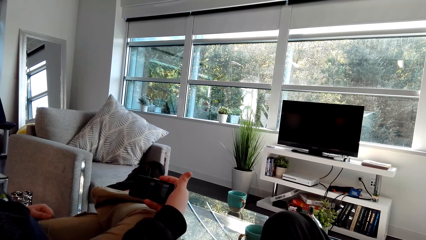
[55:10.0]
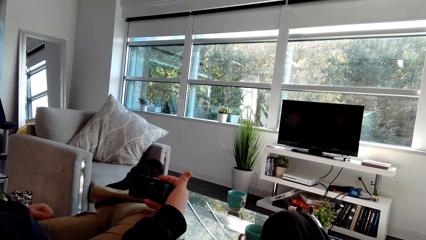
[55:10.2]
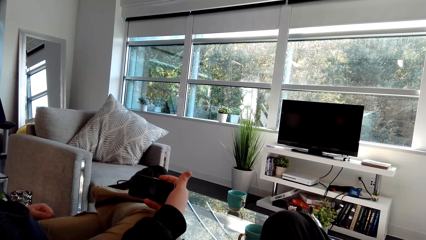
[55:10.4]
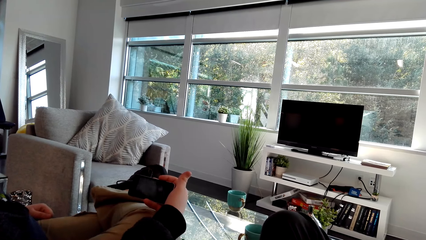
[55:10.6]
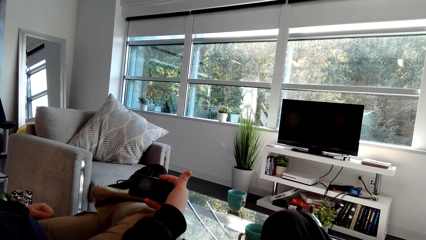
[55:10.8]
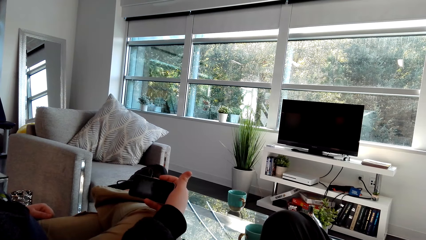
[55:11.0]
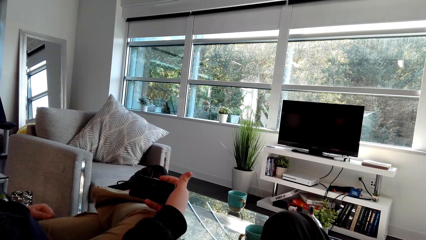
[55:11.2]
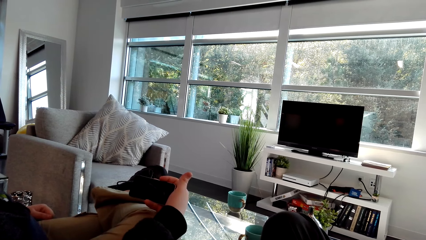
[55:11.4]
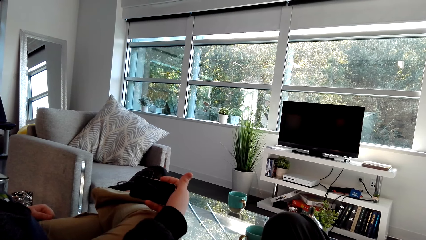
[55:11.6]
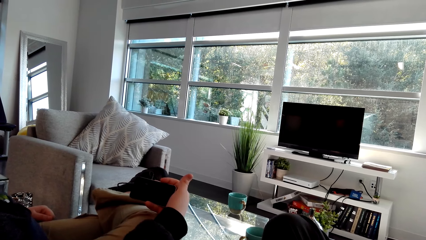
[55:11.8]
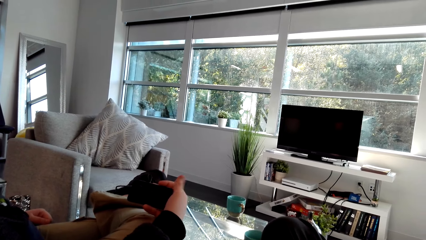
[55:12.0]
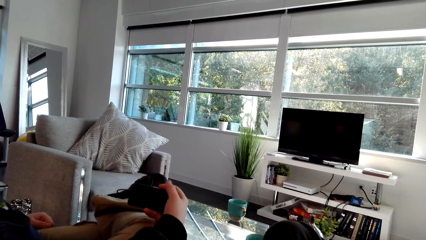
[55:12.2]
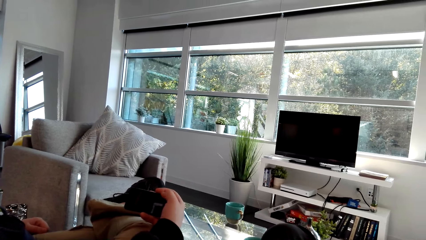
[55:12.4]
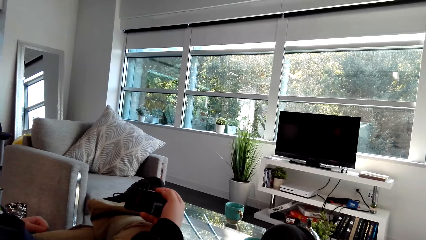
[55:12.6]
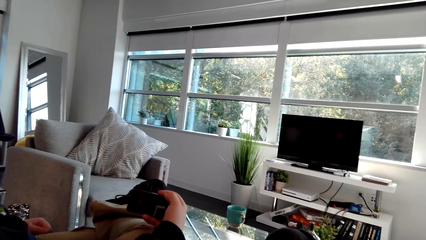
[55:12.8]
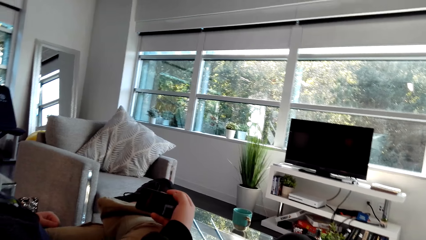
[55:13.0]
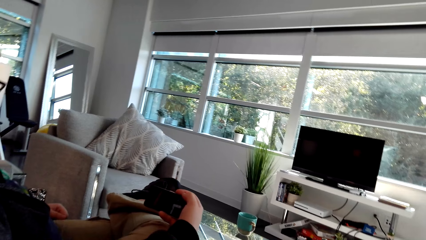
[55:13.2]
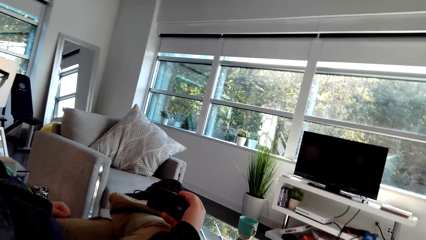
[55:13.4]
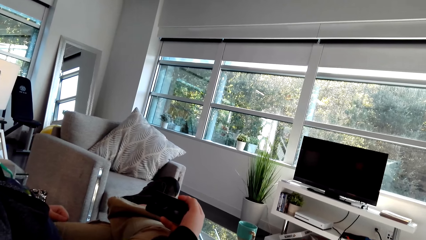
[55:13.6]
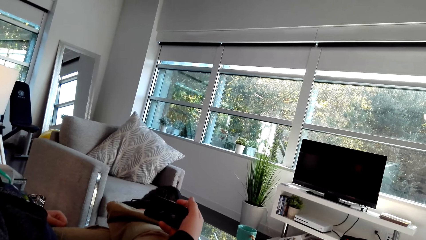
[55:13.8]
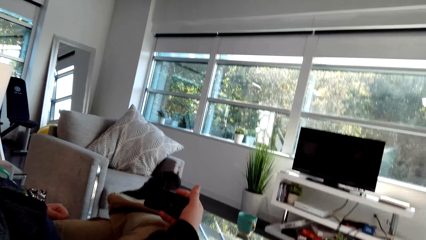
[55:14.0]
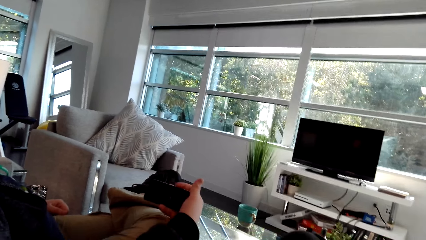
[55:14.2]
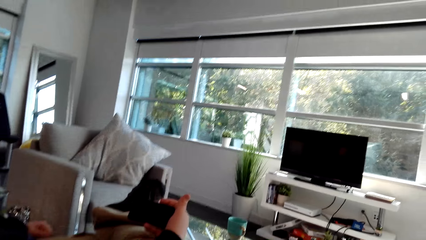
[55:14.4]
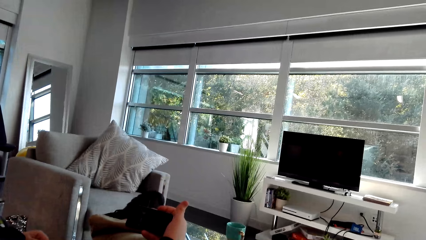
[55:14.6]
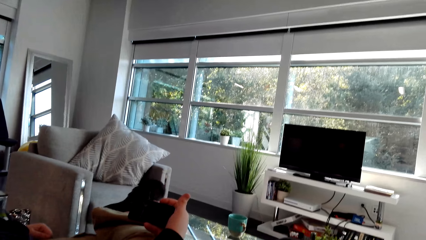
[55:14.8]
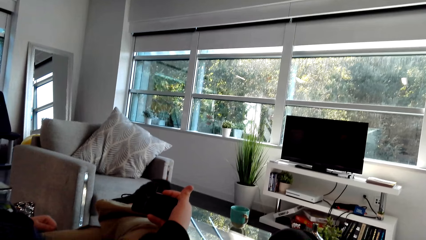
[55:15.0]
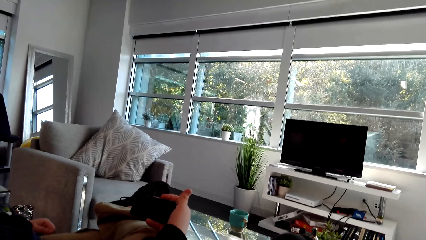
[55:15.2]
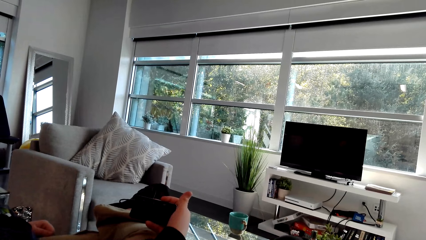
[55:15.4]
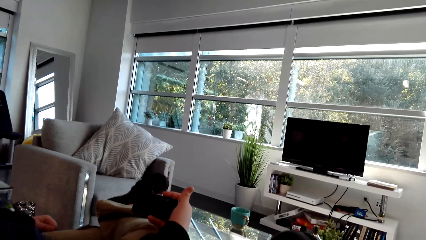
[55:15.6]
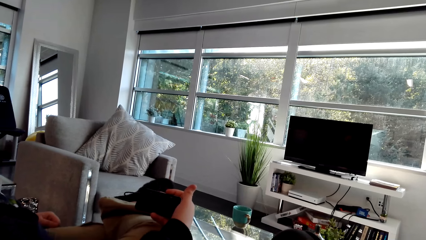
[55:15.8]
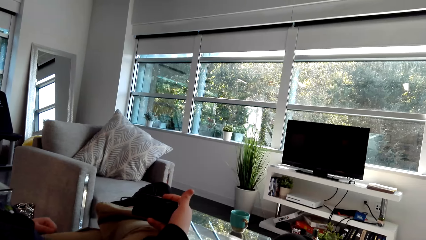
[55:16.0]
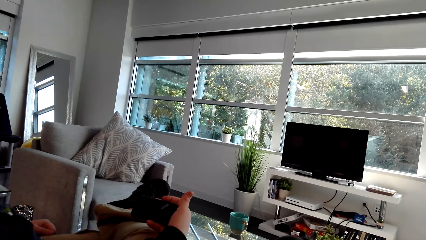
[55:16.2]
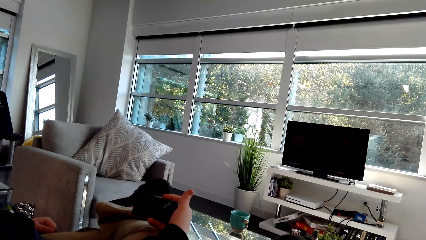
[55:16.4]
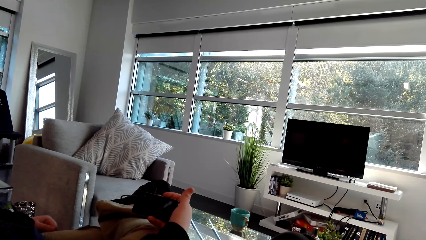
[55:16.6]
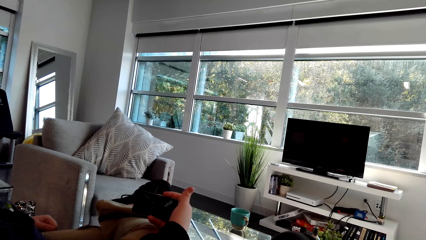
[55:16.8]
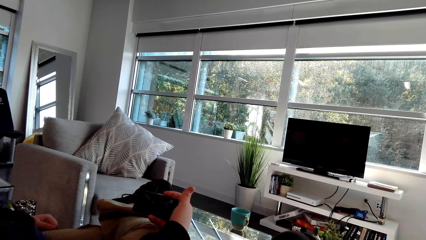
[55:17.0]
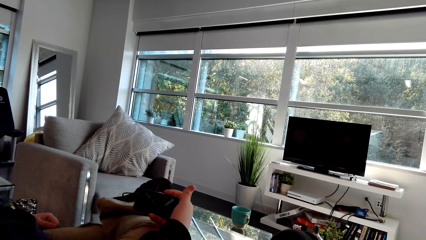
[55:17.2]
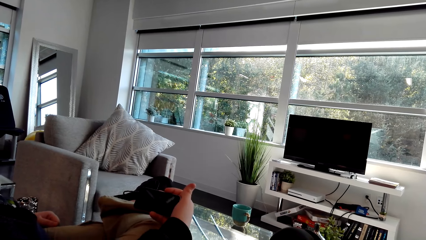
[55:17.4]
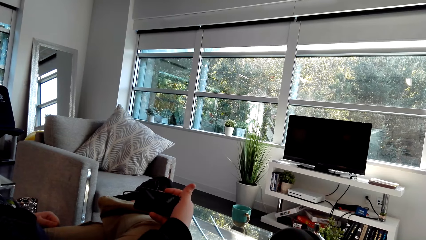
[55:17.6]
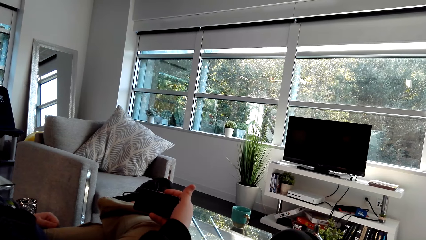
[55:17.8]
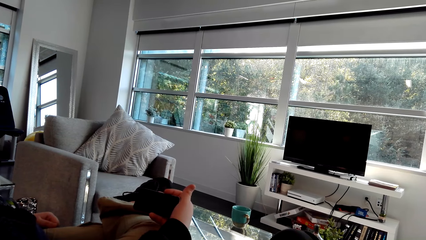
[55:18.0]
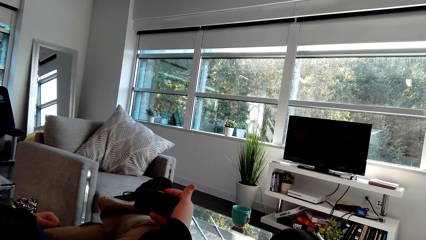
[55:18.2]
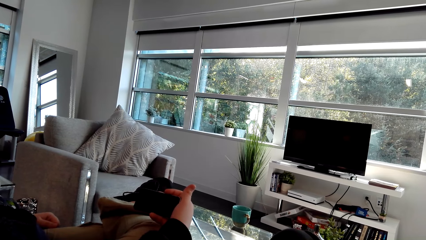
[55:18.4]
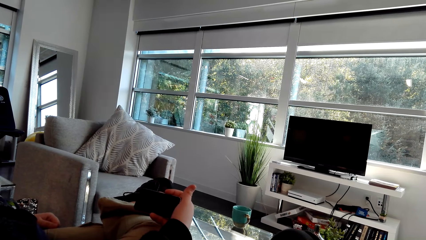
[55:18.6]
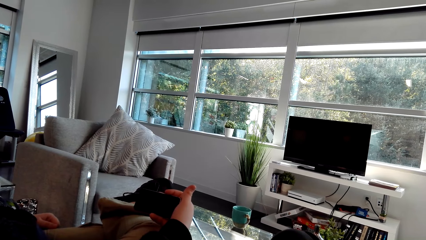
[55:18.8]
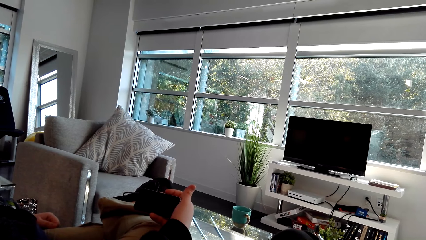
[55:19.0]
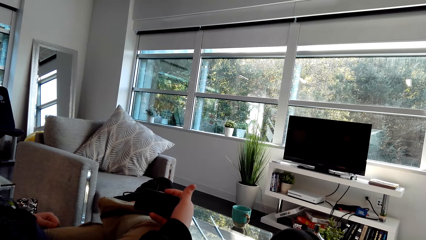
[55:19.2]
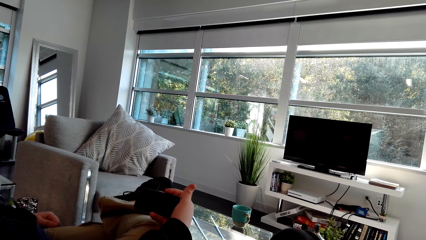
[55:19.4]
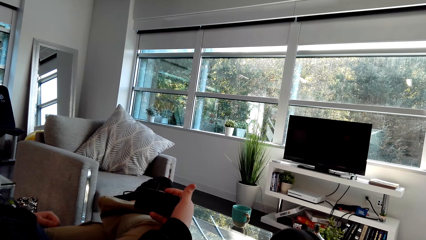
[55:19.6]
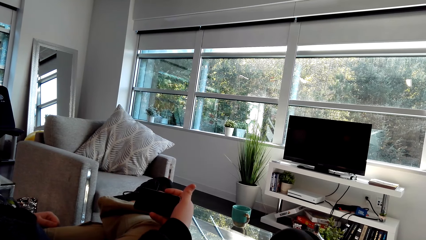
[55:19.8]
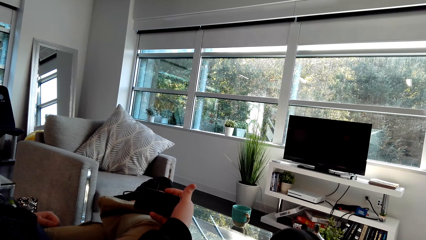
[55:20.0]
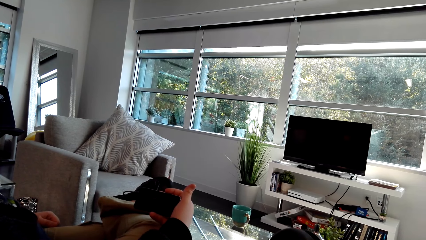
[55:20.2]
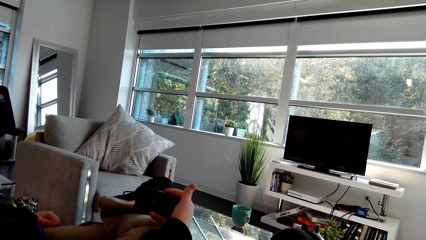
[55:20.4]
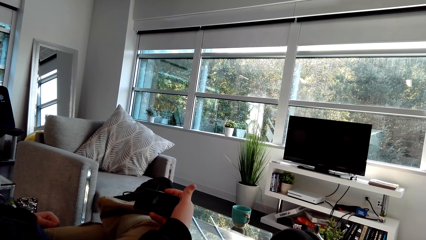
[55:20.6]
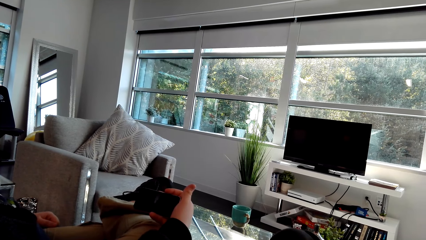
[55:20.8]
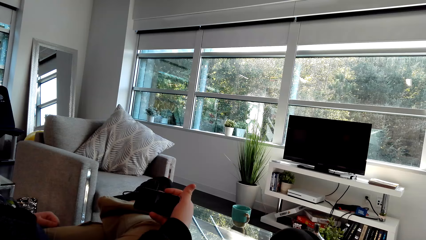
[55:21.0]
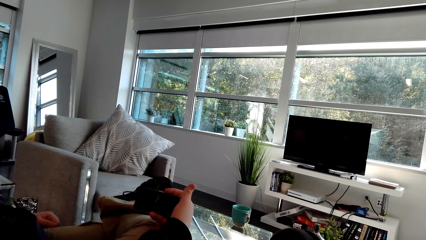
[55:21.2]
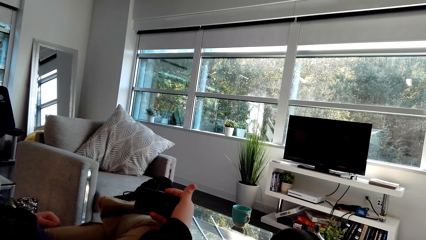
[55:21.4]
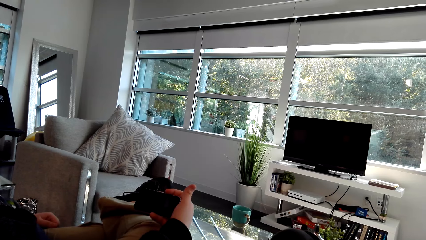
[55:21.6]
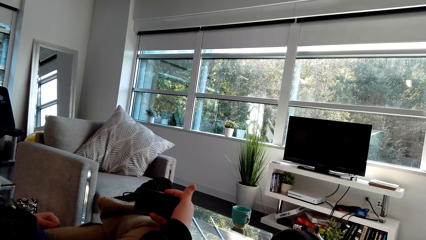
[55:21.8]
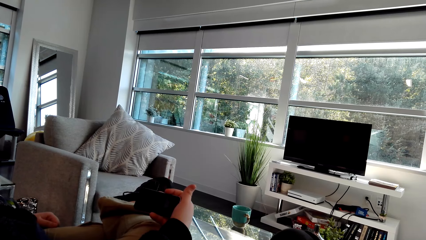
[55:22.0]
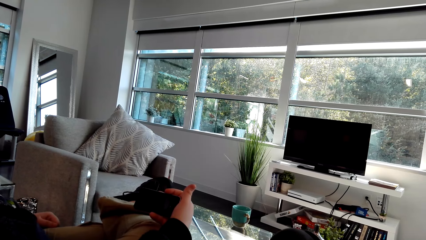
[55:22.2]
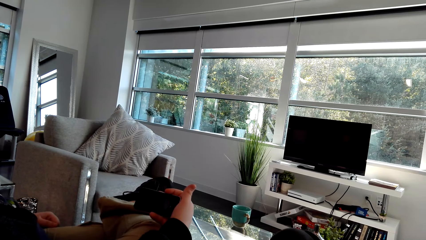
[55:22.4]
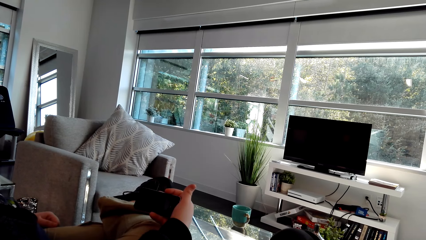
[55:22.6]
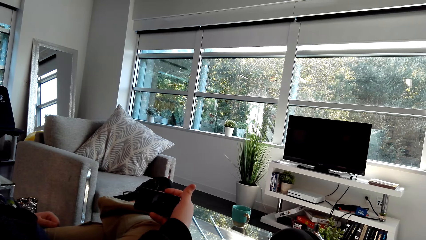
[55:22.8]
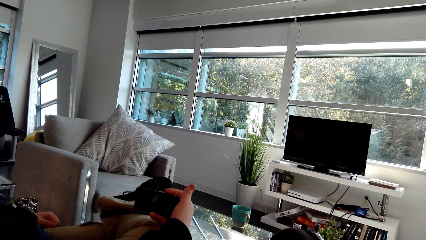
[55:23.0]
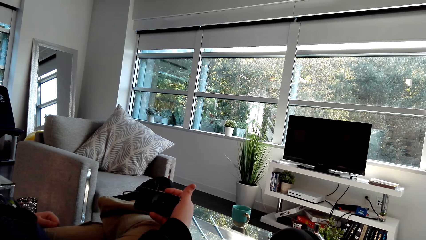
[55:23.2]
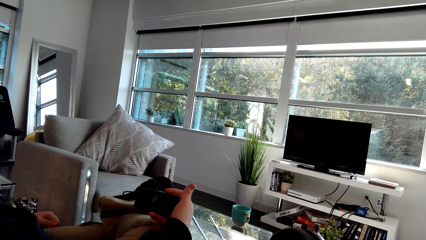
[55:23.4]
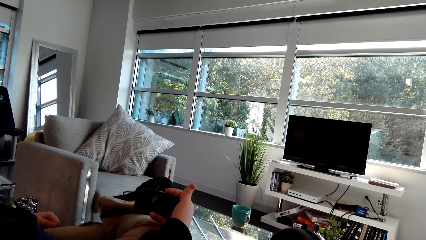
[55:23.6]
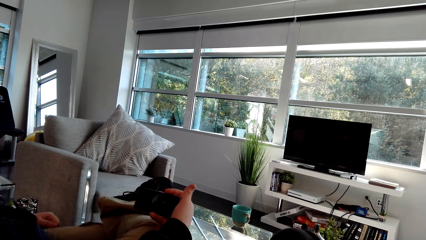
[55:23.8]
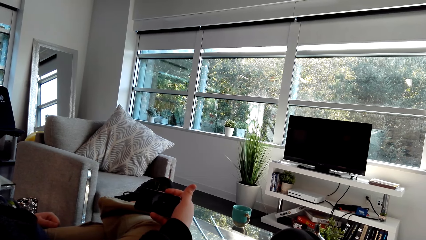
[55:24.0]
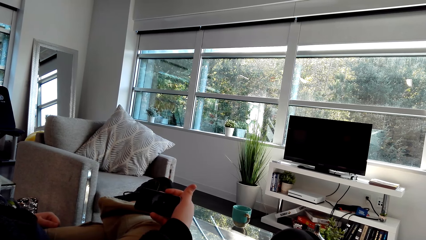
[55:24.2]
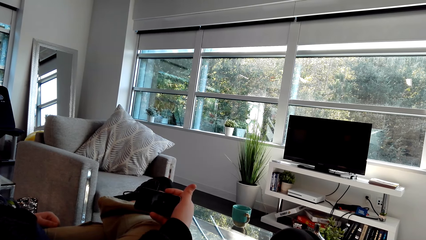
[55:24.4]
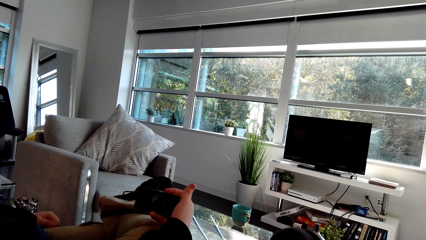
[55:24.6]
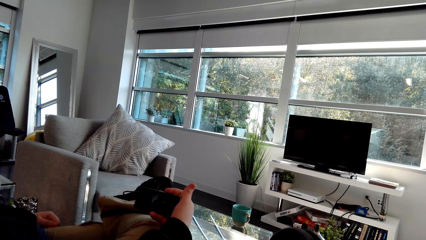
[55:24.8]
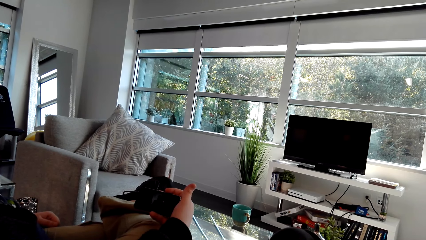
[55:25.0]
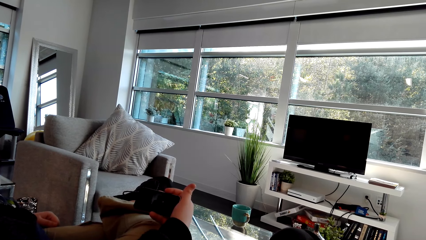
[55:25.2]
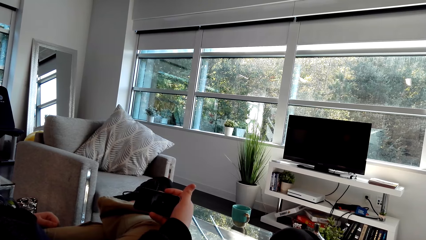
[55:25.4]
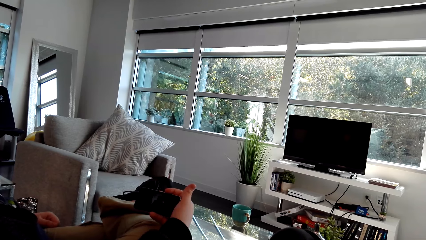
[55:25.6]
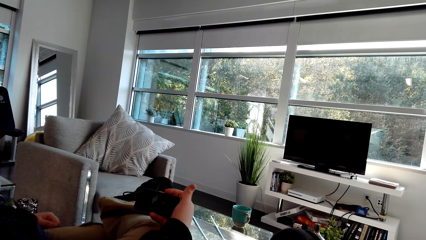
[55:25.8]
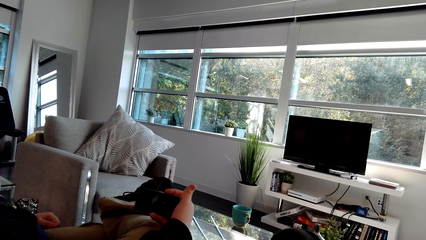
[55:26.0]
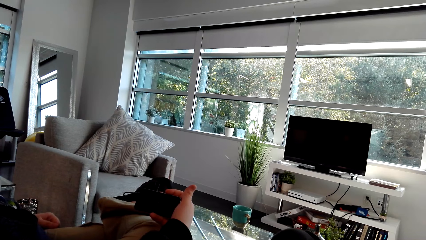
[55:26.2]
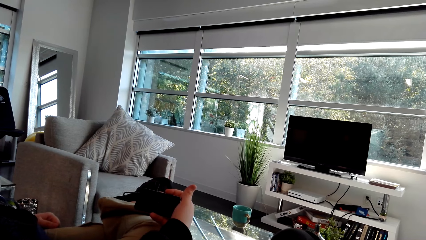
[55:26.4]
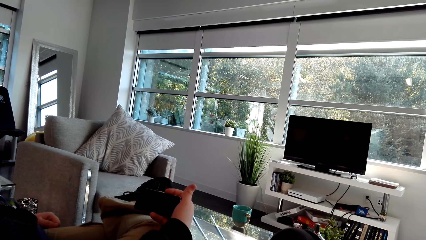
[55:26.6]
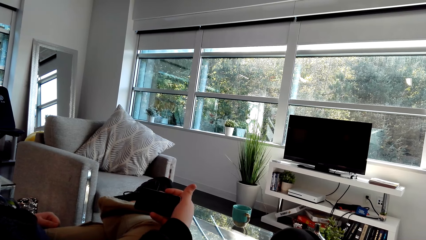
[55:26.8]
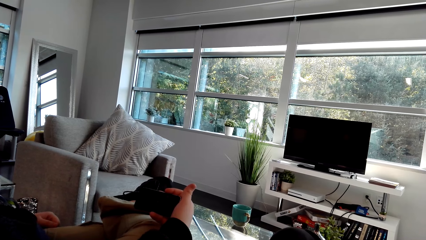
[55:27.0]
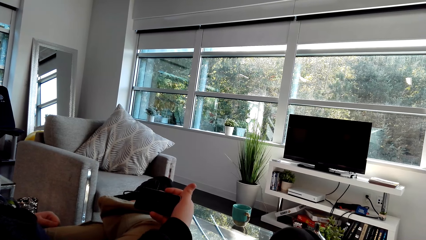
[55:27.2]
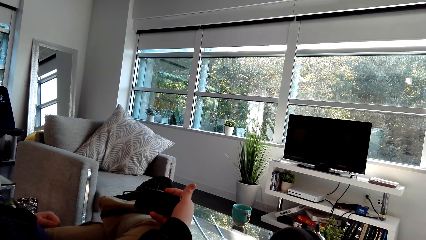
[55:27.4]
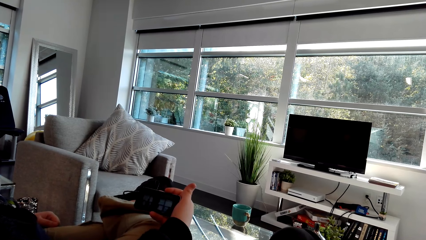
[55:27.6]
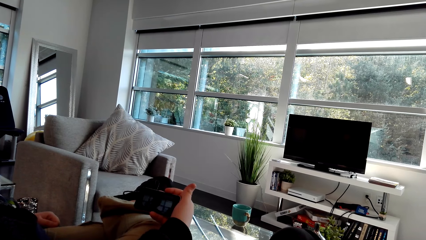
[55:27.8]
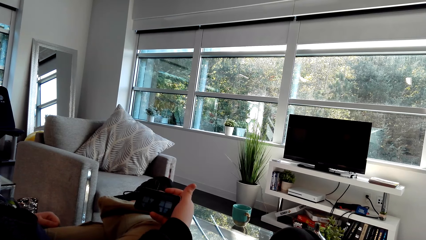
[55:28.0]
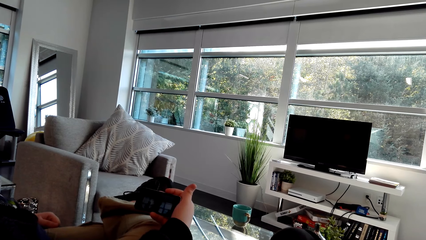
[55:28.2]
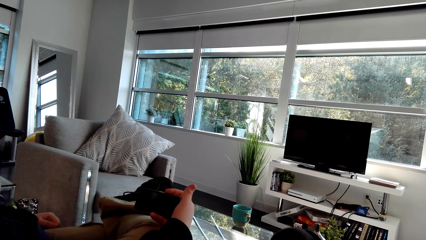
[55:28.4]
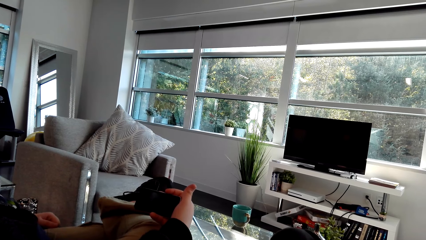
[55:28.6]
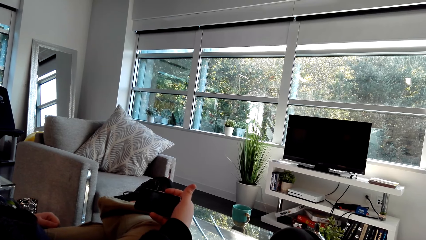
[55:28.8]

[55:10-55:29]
A man moves the leg. The man watches the video.
